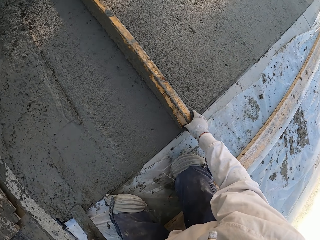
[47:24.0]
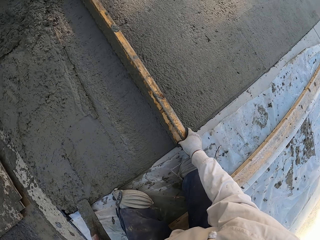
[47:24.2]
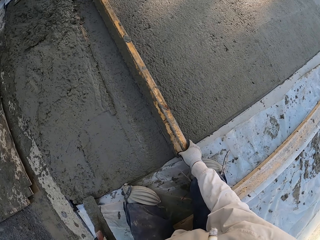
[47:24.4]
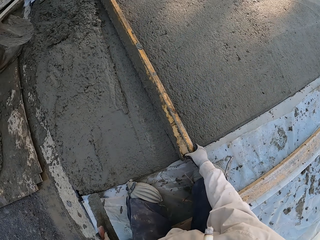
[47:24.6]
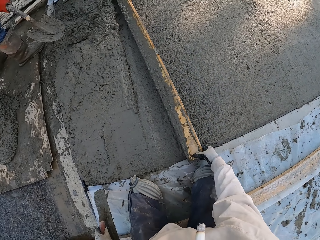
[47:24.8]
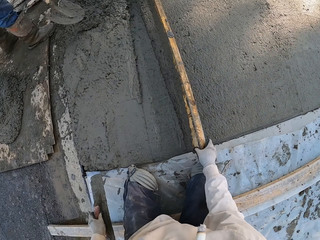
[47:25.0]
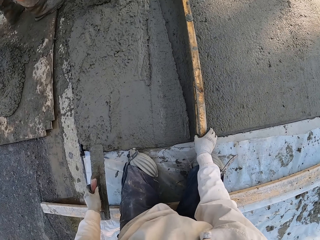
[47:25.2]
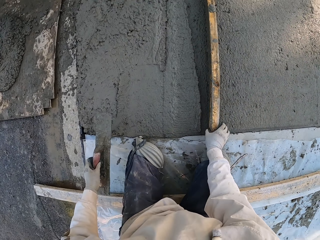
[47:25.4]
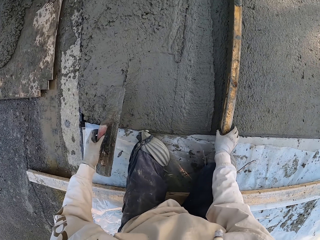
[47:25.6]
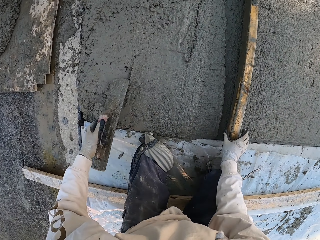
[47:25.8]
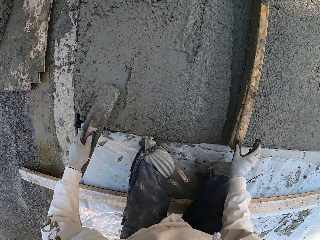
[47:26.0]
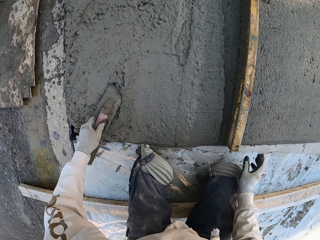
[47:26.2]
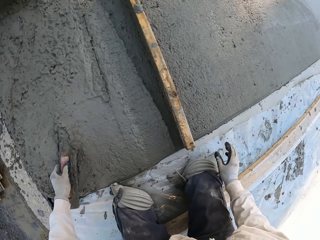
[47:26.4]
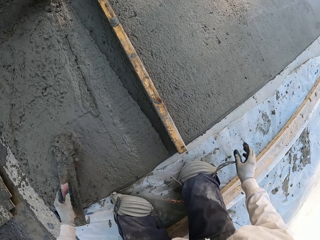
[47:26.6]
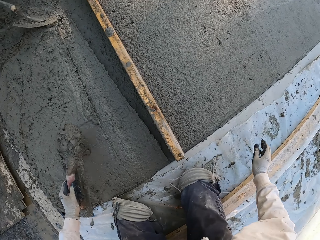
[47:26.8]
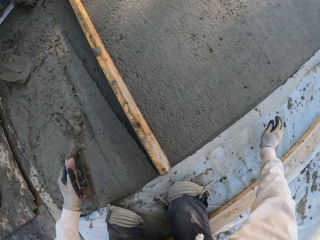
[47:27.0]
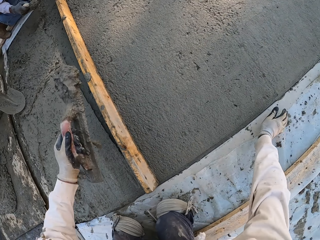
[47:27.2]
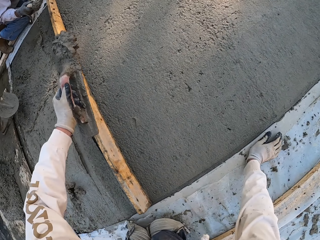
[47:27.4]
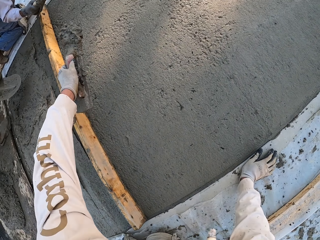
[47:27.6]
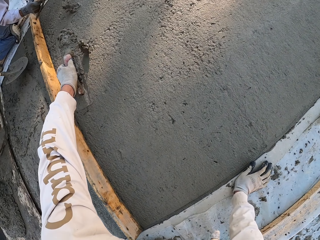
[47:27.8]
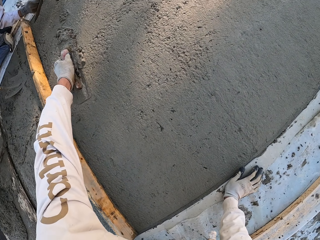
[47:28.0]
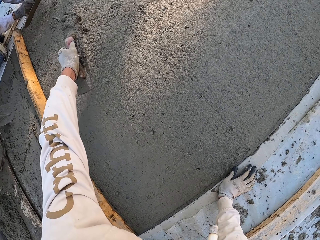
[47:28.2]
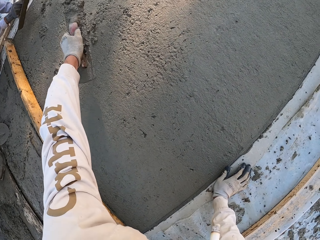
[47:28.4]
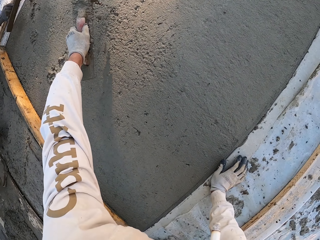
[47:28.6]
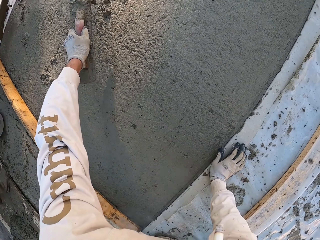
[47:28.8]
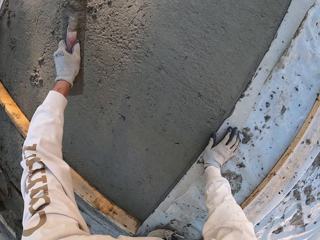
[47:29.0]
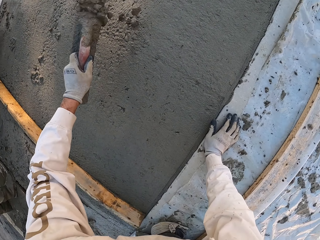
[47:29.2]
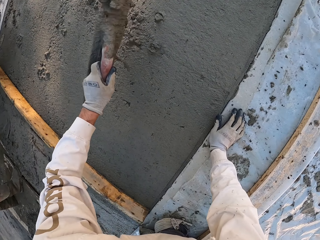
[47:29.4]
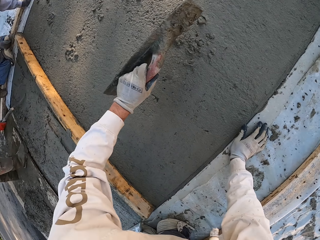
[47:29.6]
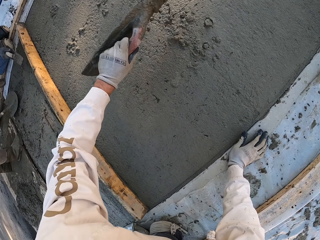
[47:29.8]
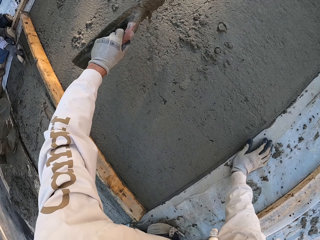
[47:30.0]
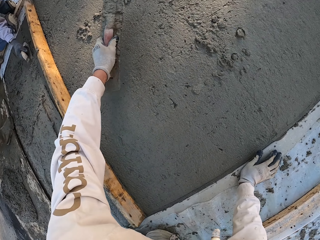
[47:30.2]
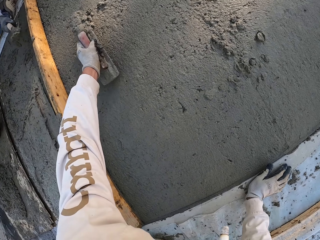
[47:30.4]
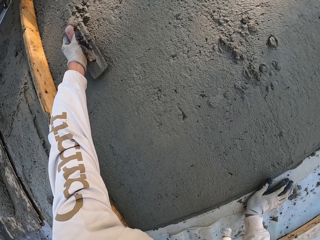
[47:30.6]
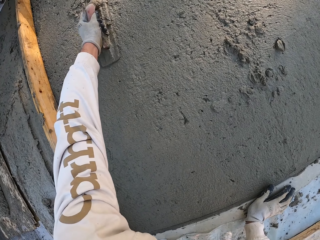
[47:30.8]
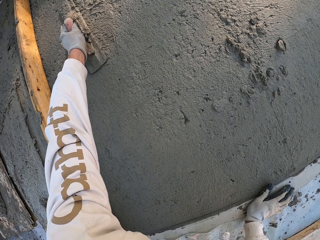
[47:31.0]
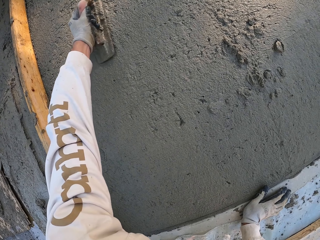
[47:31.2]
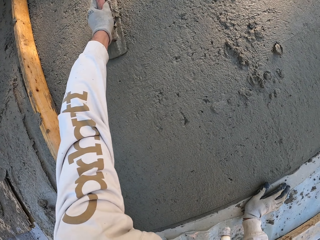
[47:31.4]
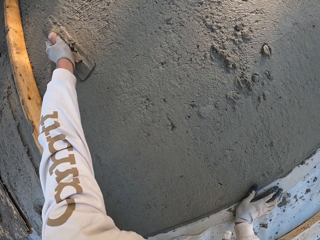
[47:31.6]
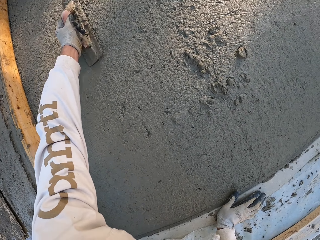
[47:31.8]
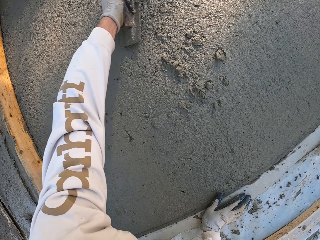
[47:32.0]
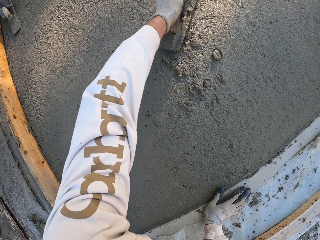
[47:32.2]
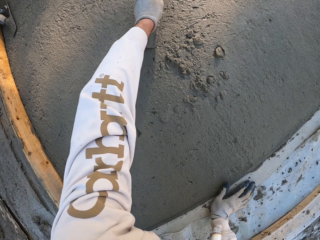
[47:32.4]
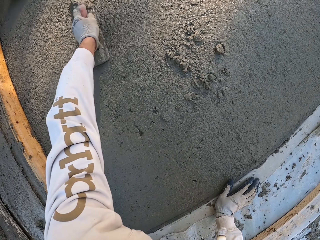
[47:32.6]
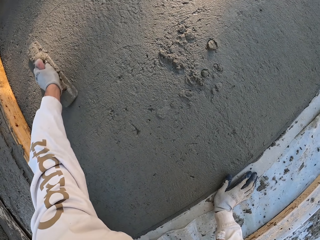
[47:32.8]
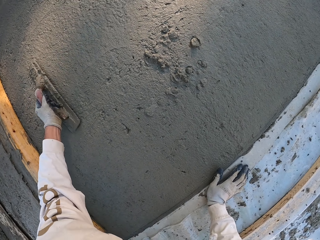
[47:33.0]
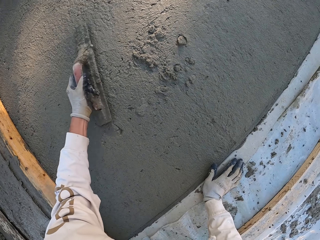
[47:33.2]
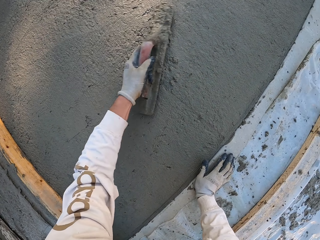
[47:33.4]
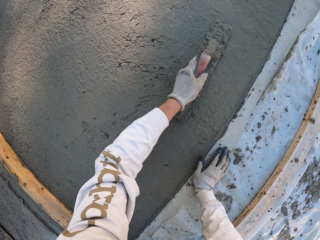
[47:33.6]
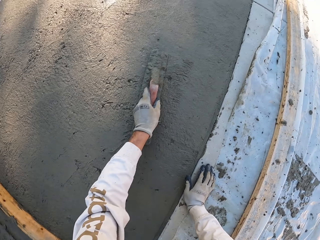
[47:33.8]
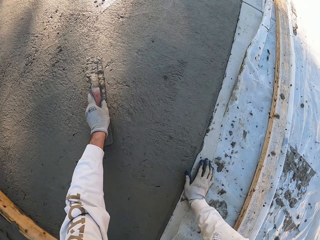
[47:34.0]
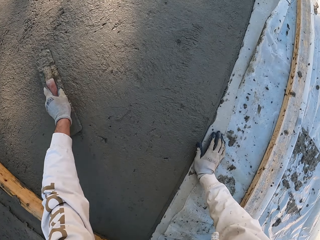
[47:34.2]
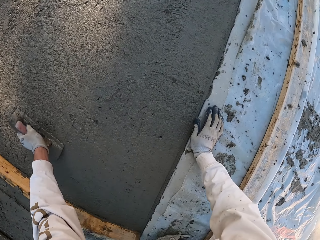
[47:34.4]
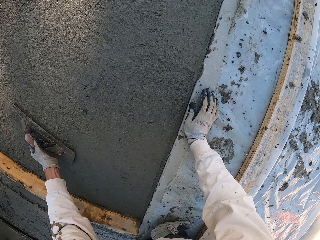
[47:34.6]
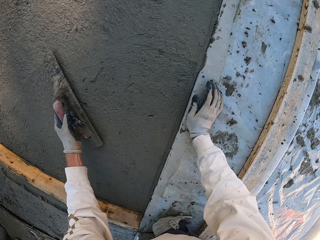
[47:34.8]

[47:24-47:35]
The camera wearer scoops cement mix with a concrete float. They pour the cement mix. A man pours cement mix. The man scoops cement mix with a concrete float. The camera wearer plasters with the concrete float.

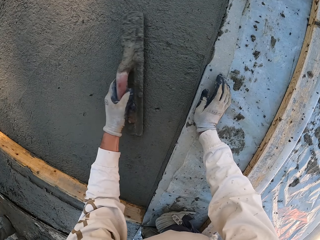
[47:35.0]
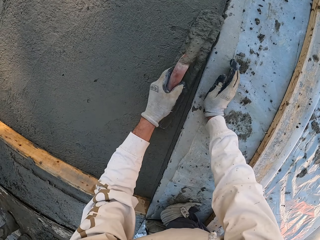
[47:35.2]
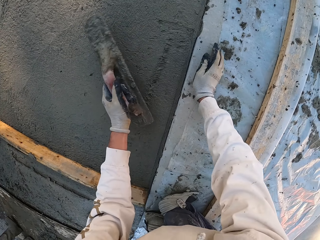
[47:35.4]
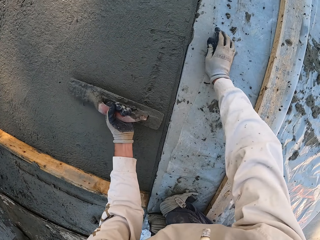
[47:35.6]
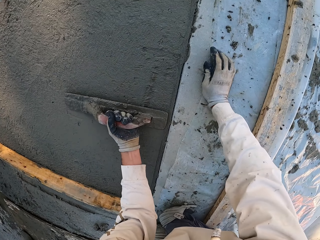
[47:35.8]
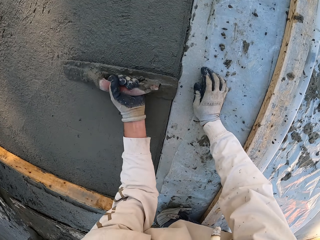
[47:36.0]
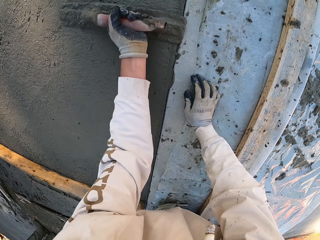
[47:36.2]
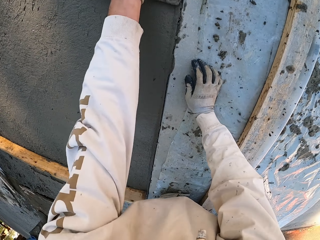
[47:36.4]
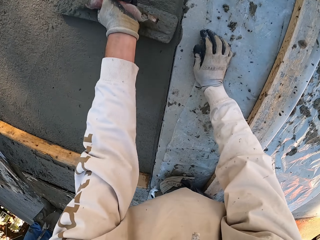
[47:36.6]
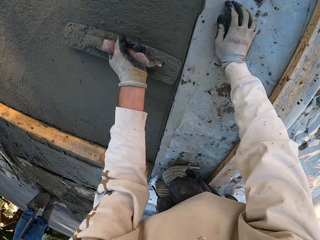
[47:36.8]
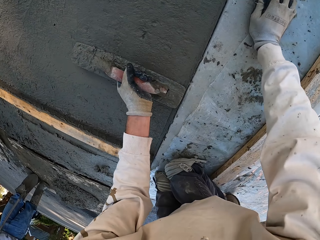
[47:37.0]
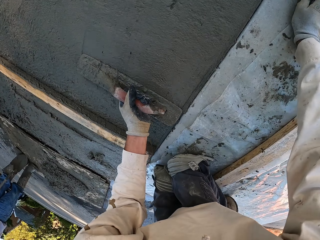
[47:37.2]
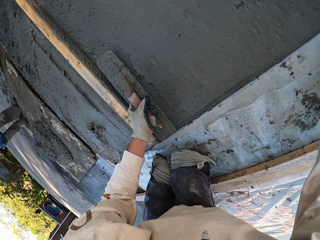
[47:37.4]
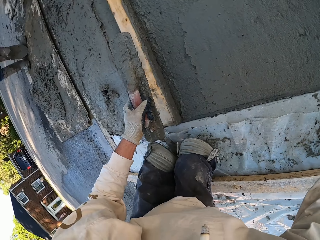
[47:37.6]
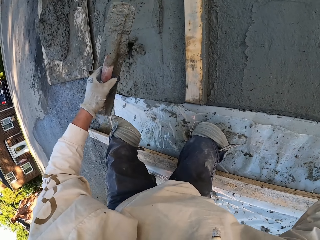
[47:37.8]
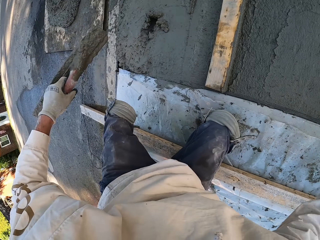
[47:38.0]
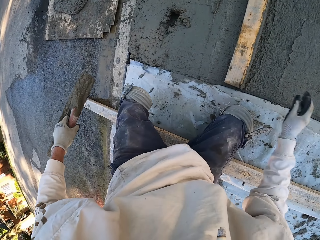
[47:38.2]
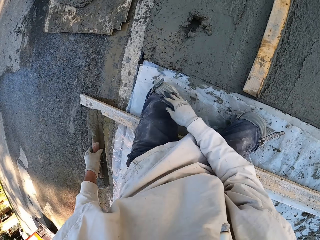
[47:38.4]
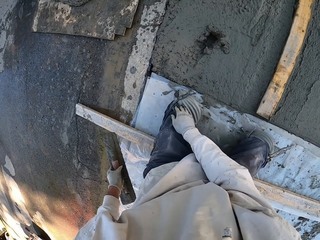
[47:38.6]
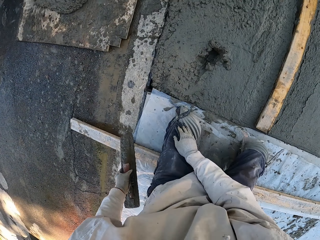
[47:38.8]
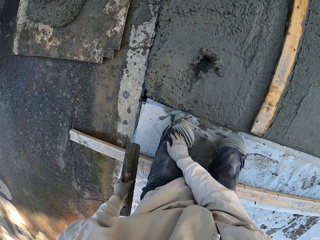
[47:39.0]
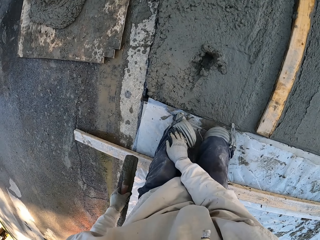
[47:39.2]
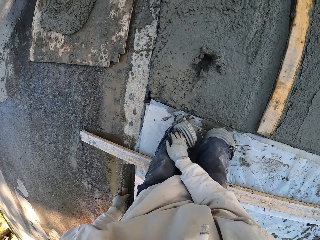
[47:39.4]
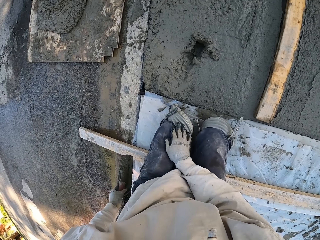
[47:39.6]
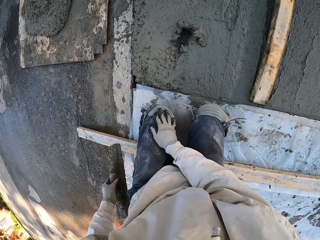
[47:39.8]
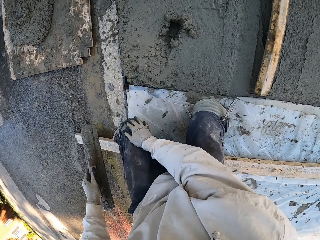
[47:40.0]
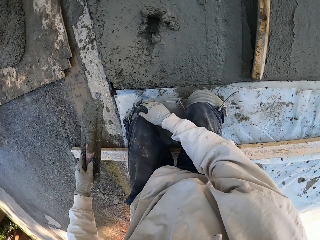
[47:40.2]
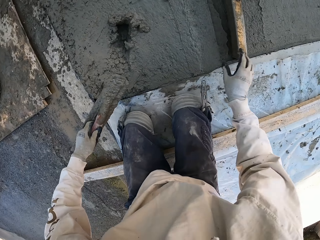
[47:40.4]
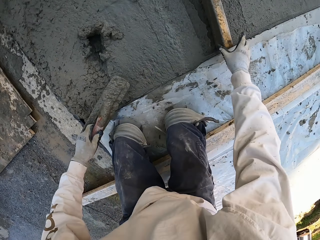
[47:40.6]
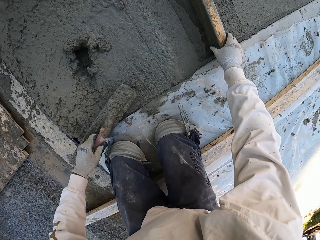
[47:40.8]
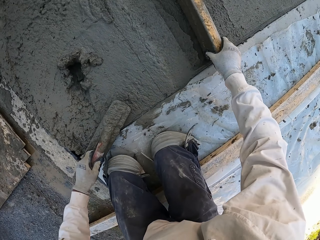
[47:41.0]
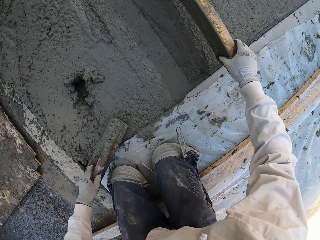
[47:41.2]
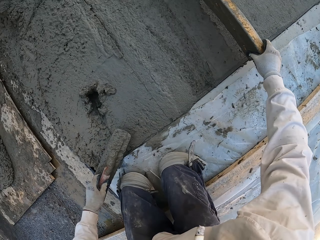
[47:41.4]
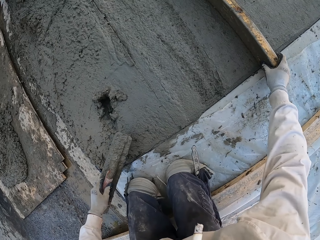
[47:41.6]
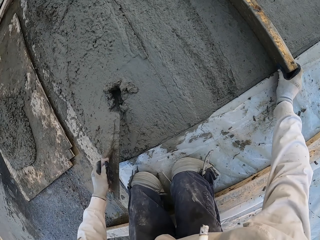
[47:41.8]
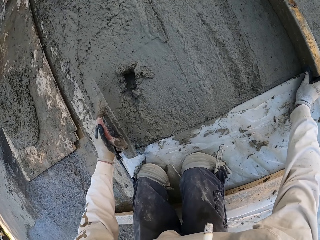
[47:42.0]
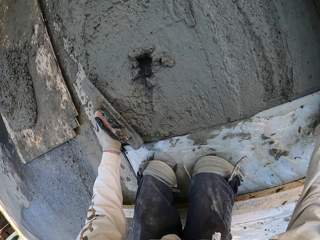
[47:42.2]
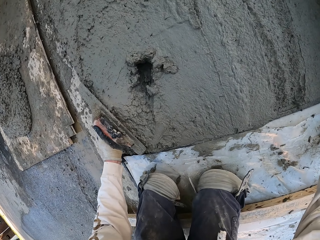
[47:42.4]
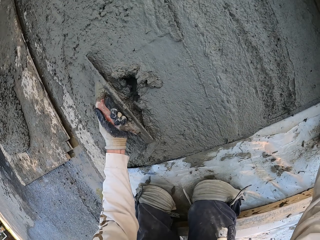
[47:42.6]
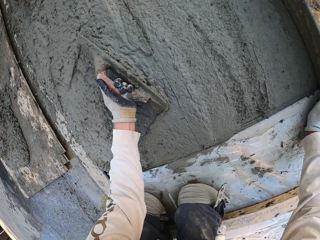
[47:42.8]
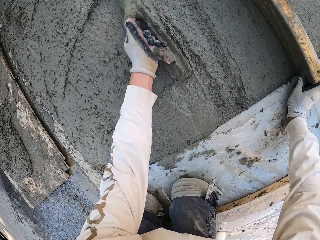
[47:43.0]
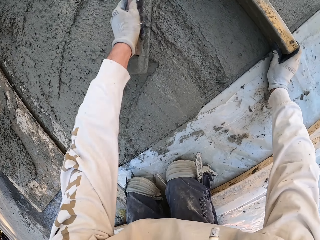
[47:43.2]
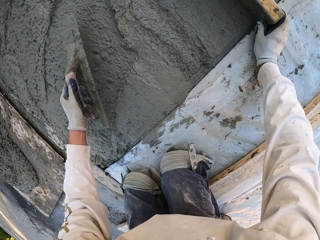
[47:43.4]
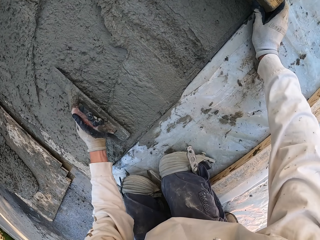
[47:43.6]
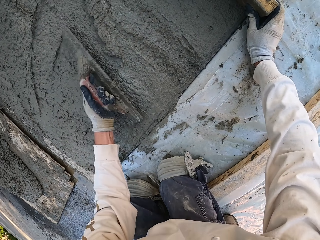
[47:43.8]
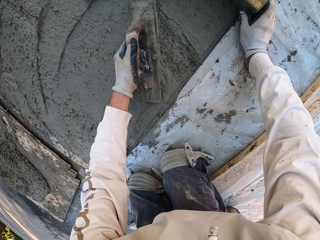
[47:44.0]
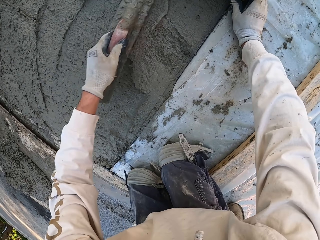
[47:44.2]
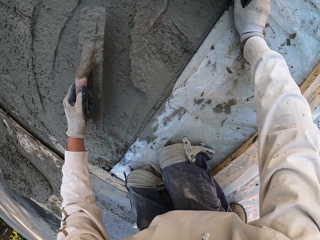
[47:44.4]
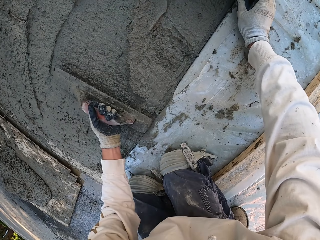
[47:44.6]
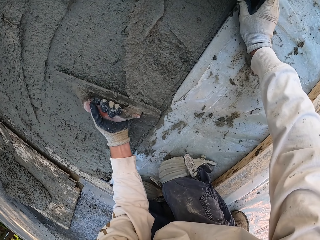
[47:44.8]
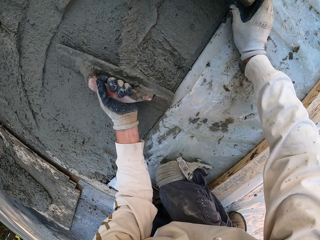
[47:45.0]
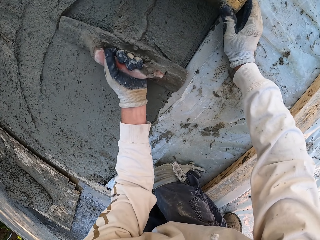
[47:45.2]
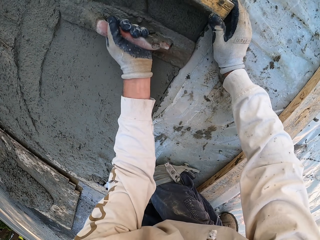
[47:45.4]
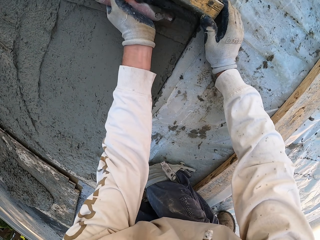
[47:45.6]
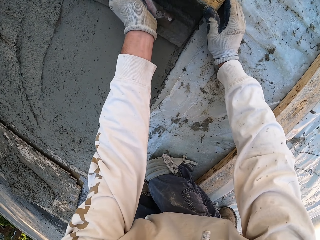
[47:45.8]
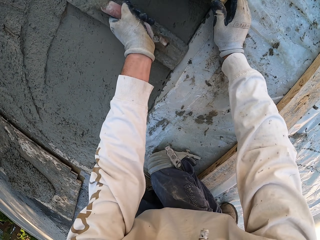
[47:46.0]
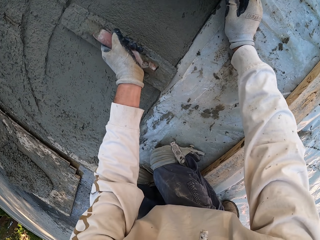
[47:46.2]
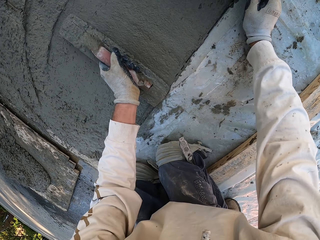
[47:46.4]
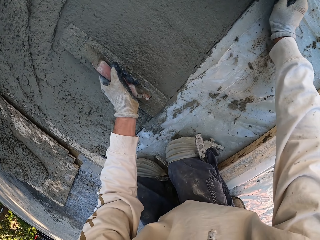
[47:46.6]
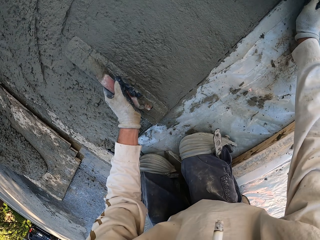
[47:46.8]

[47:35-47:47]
The camera wearer moves. They fix a knee pad. They move the wood. They plaster with a concrete float.
